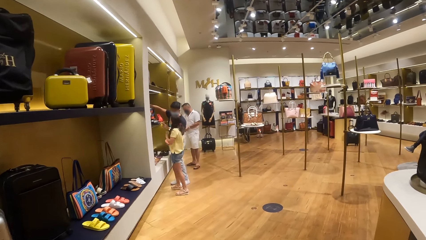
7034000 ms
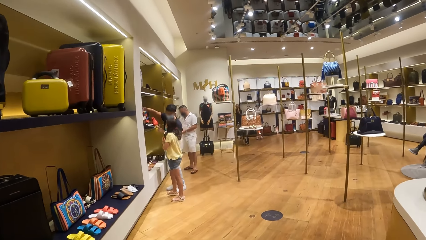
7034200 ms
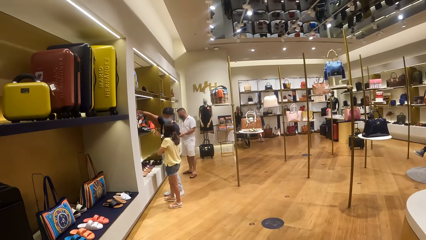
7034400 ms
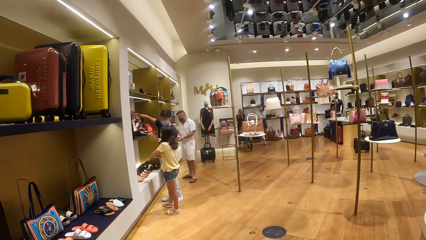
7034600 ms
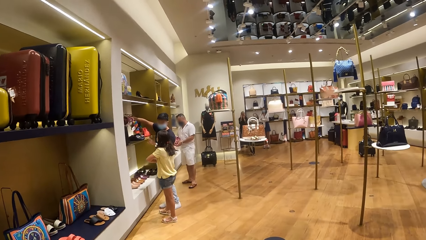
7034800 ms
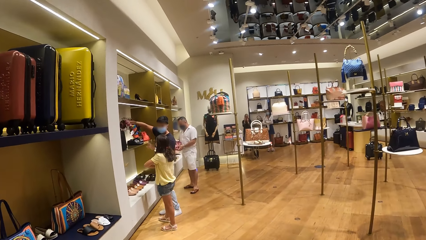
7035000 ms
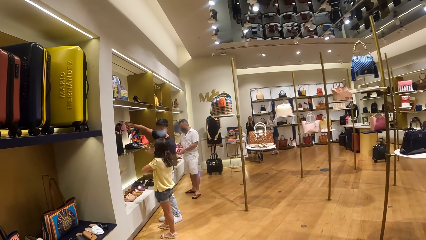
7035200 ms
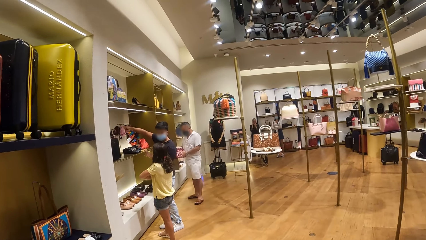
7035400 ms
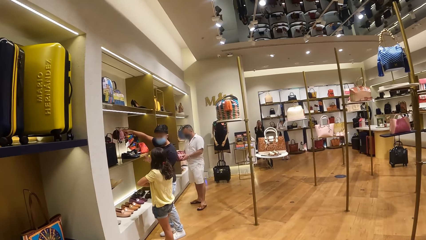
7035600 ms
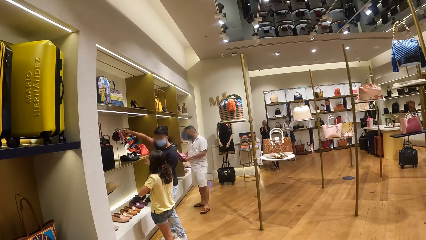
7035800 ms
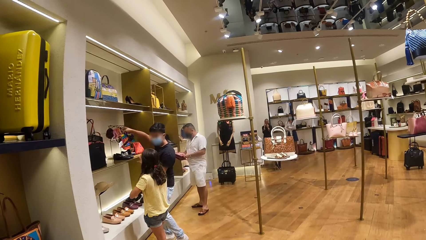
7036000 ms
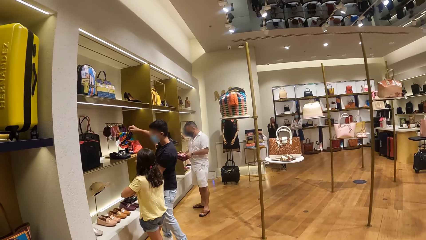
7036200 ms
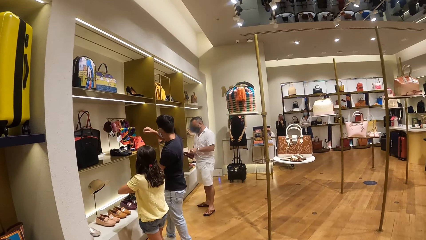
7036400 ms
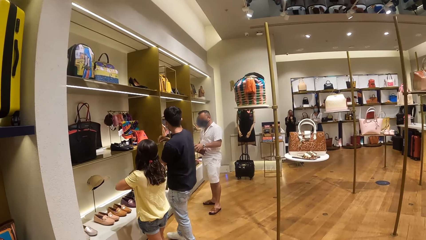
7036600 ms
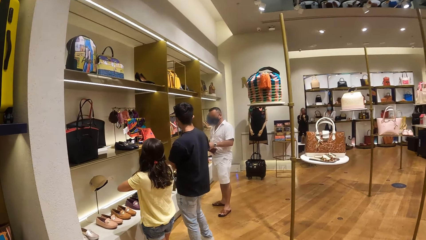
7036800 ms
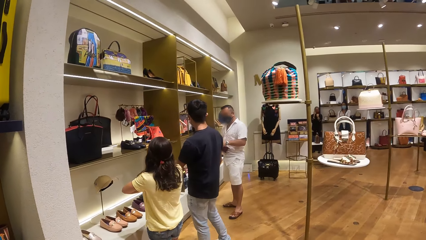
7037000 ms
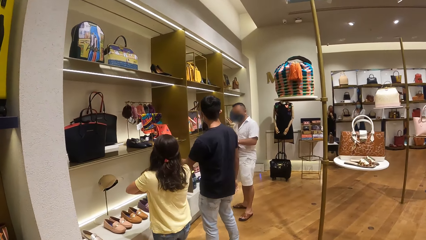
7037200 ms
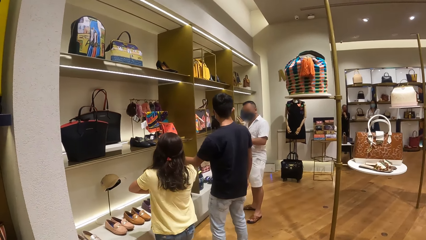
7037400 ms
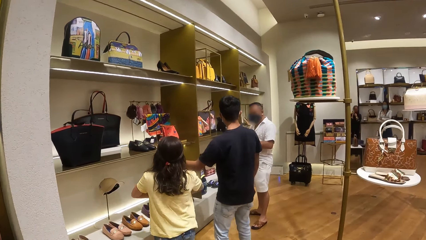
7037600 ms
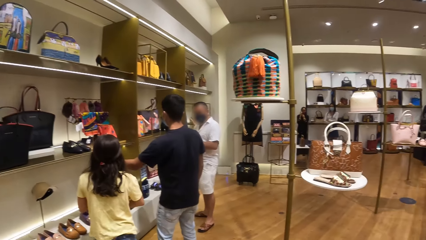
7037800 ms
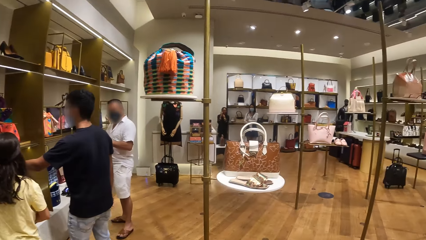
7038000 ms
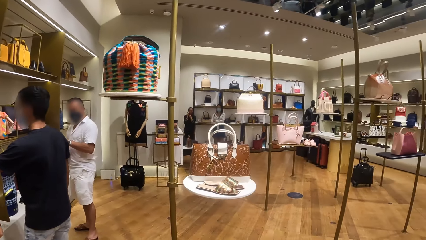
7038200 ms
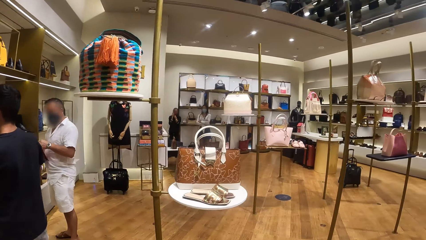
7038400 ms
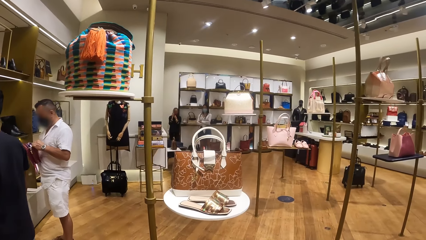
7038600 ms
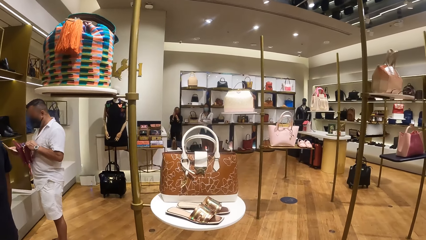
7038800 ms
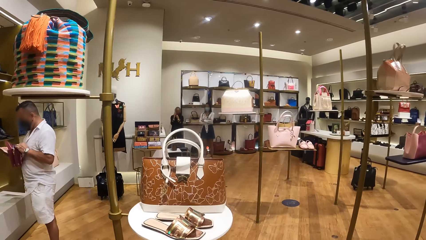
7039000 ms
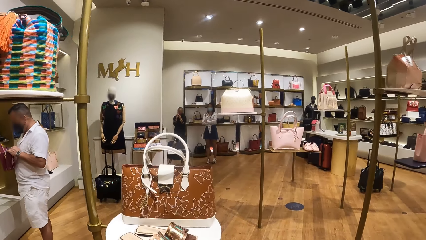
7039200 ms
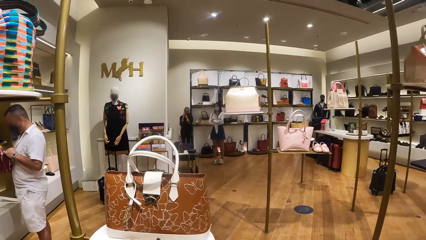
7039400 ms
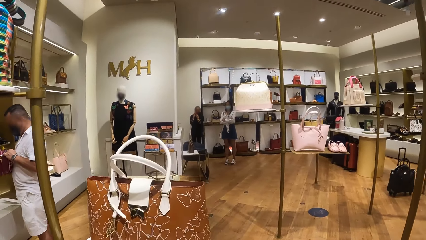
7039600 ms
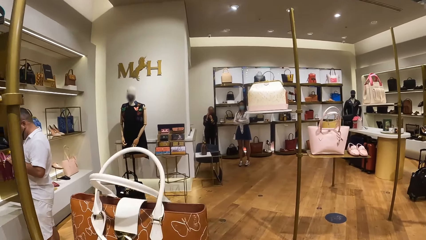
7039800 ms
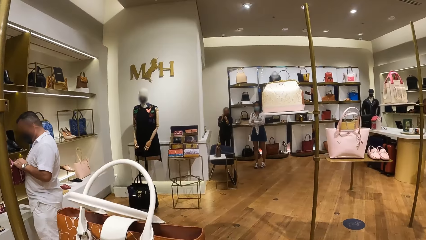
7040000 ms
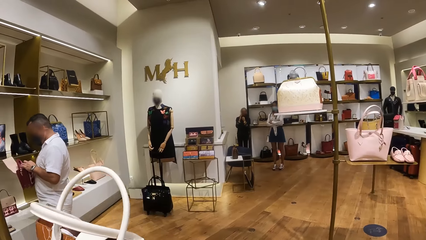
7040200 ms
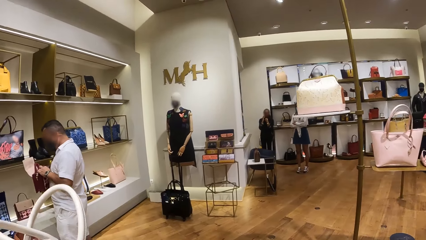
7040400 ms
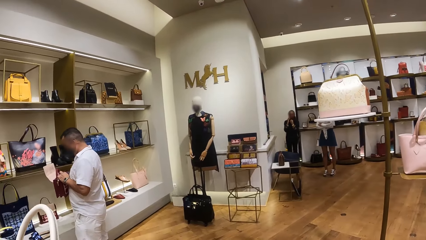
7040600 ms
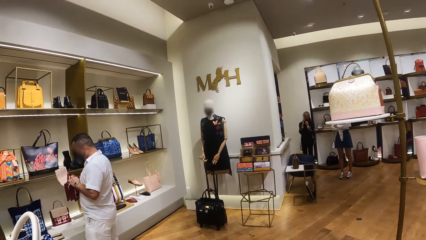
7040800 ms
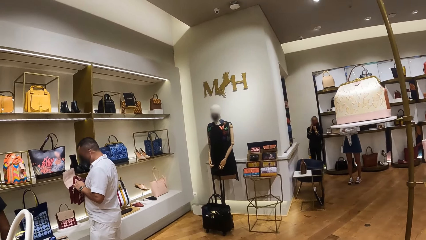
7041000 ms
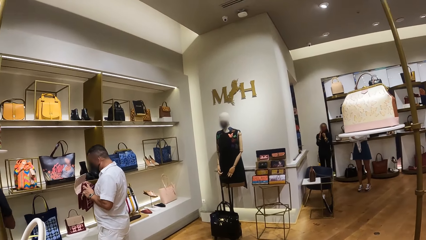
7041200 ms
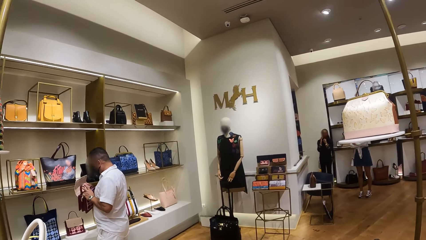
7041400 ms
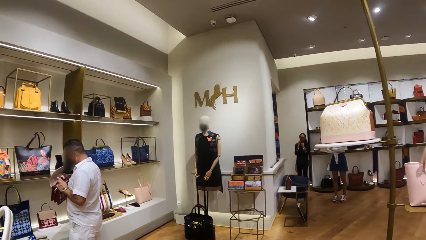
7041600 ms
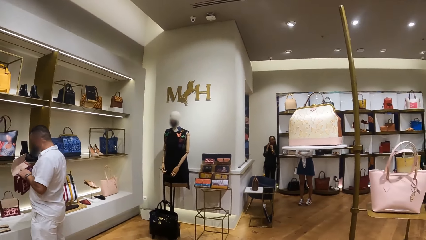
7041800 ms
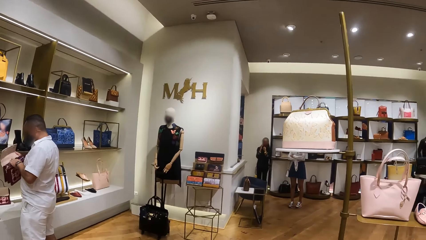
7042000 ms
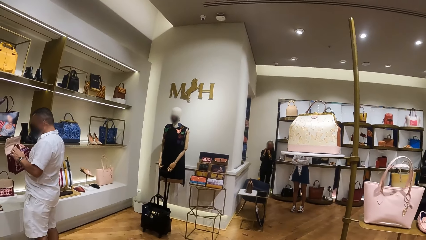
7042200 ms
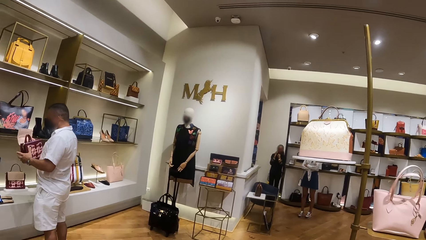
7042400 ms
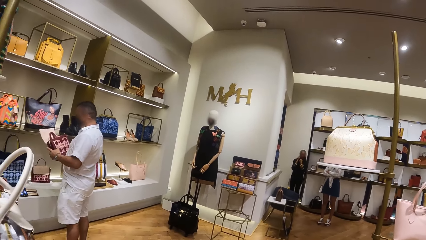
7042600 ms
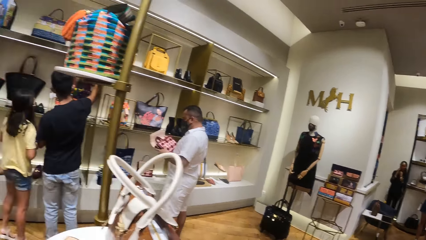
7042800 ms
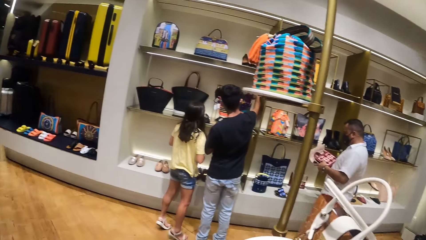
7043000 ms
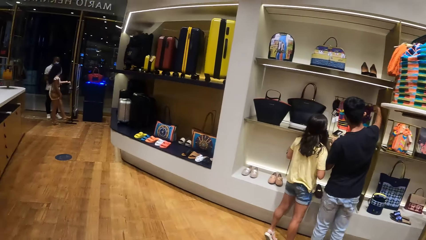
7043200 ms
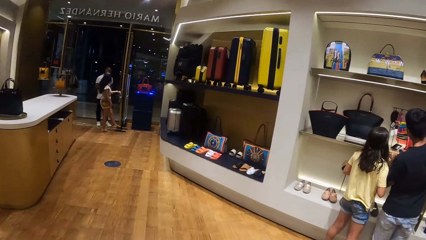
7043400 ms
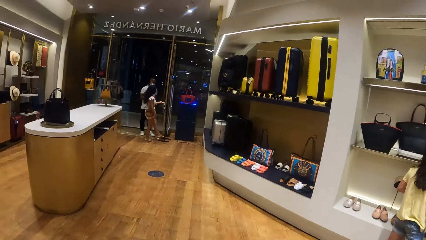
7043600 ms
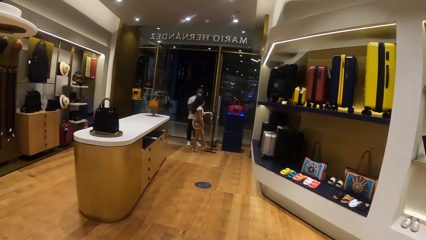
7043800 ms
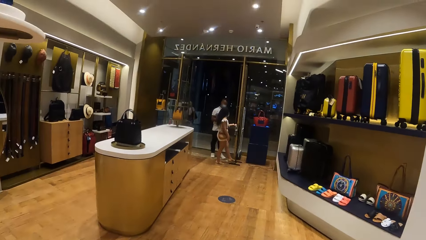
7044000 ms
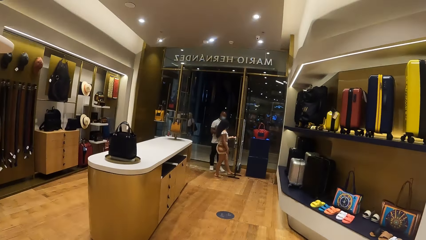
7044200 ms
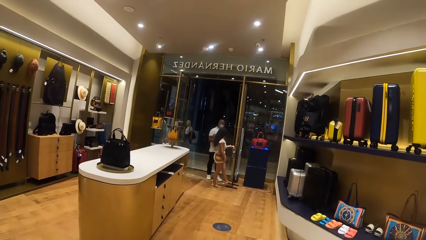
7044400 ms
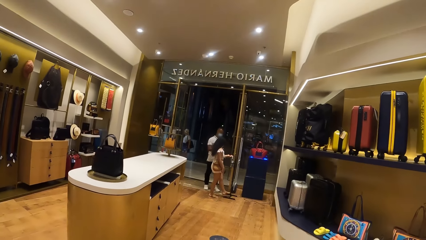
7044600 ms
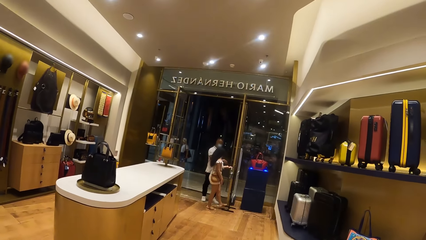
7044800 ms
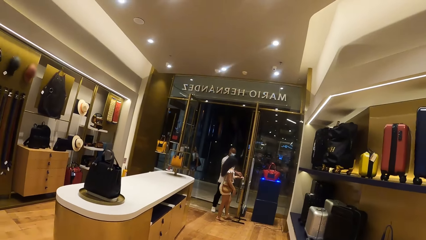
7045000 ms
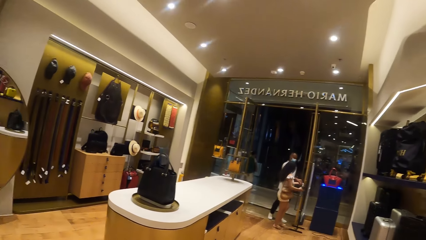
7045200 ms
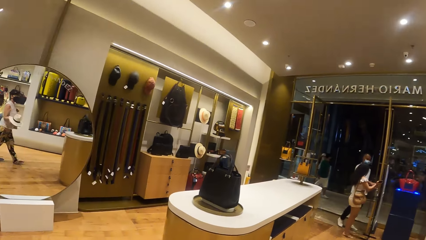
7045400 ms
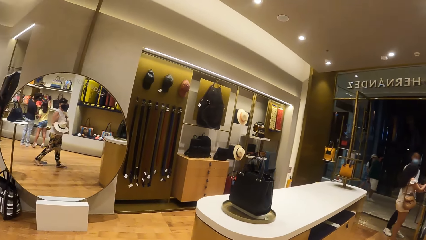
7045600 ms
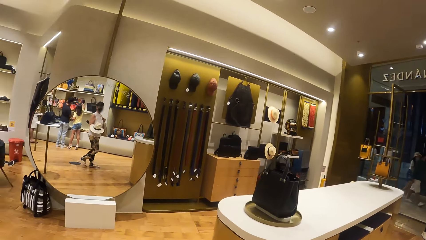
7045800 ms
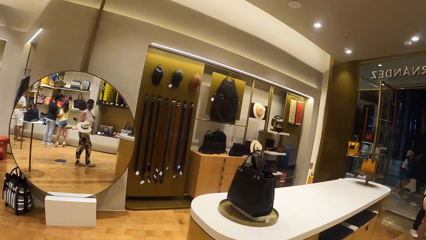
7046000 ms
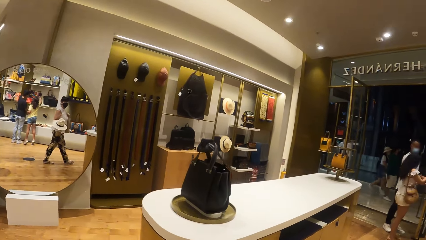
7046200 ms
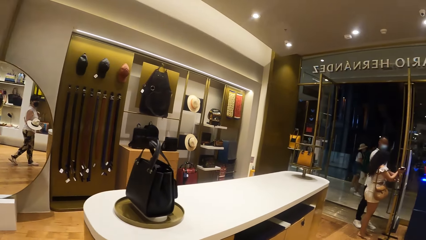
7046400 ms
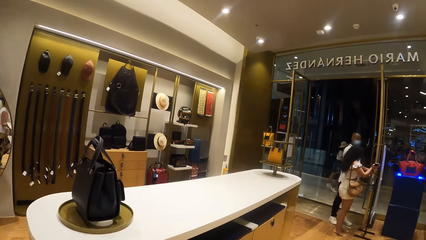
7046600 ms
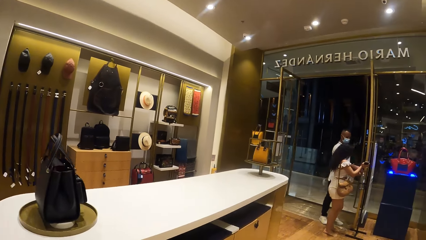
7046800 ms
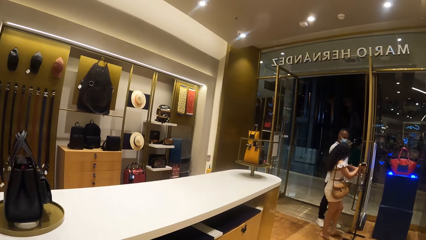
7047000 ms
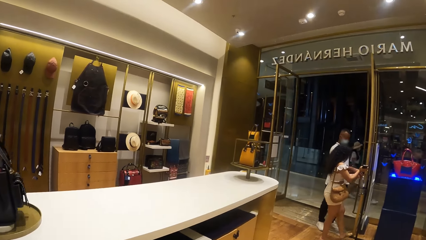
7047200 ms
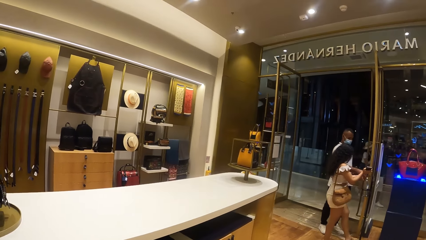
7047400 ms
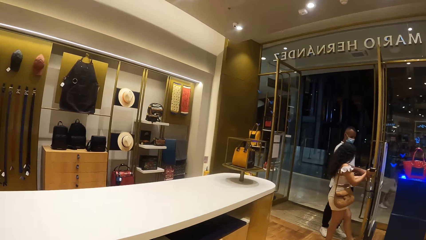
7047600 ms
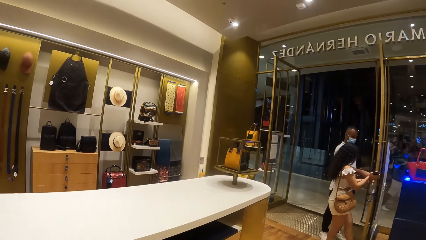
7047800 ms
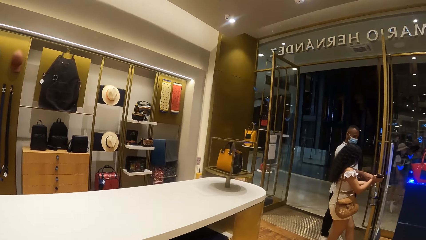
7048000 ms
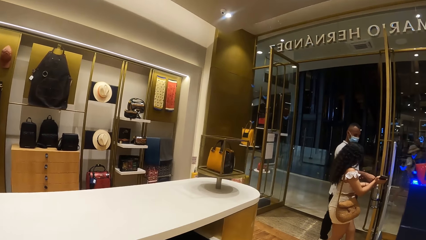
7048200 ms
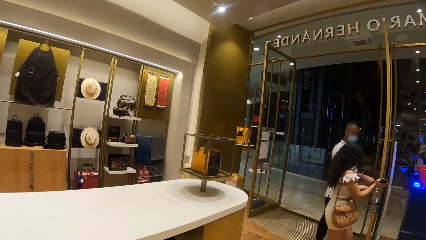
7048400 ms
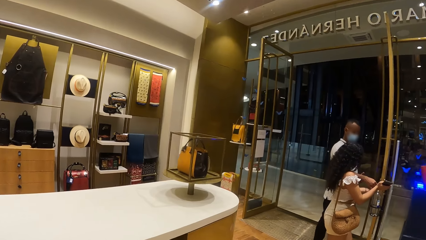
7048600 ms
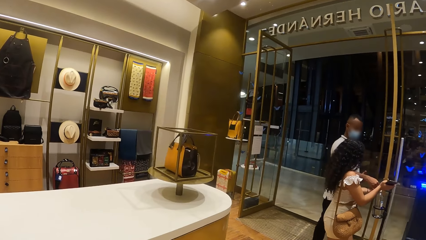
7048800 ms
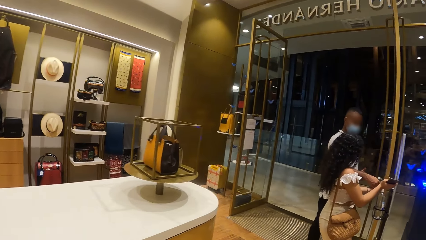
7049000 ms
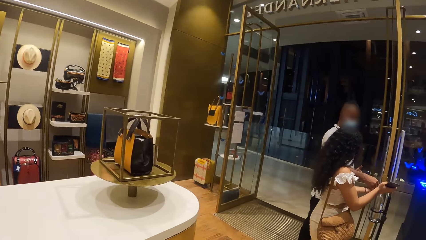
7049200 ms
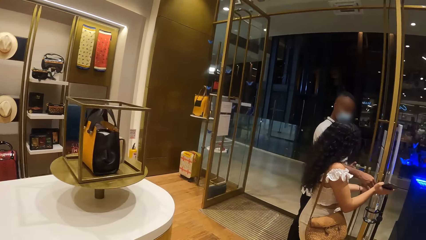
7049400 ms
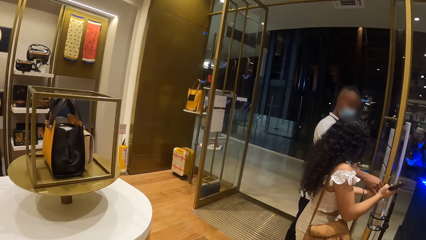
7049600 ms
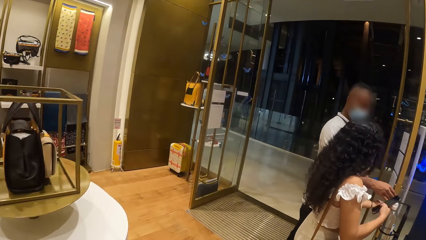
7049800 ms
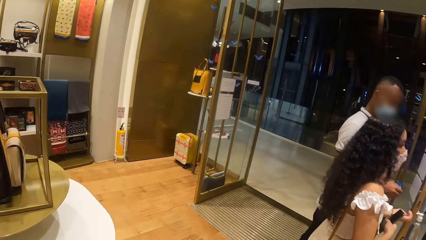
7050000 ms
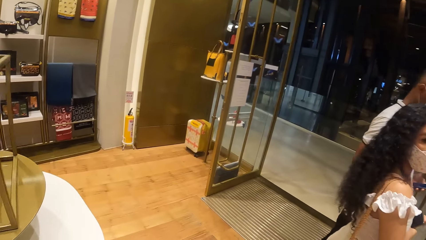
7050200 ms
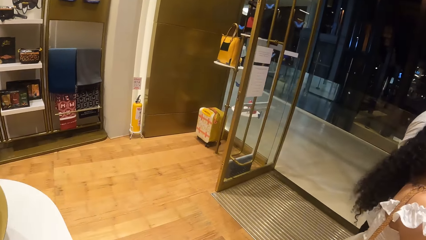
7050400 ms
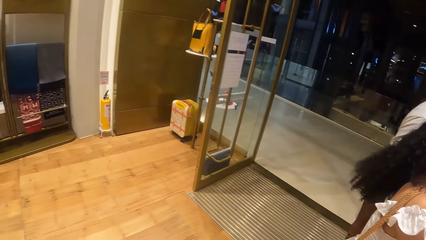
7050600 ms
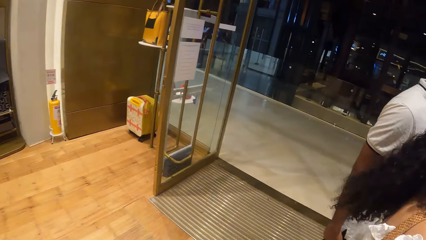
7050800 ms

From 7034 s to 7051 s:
A man opens a handbag with both hands. Another man interacts with a woman.
